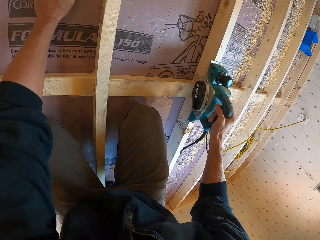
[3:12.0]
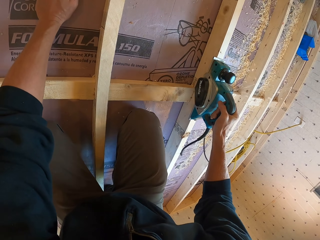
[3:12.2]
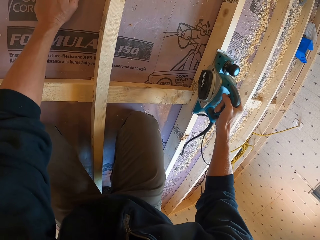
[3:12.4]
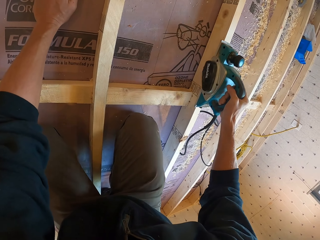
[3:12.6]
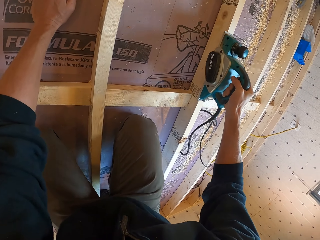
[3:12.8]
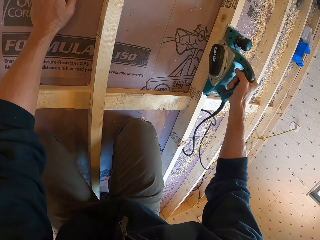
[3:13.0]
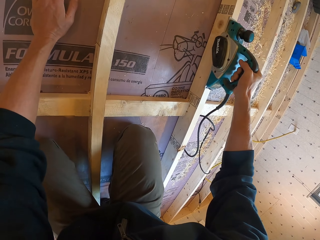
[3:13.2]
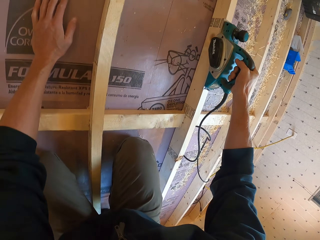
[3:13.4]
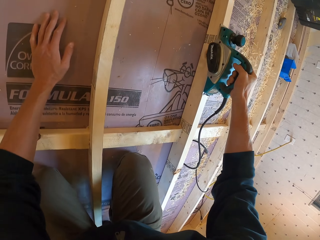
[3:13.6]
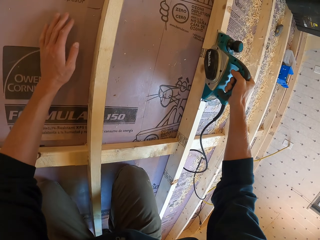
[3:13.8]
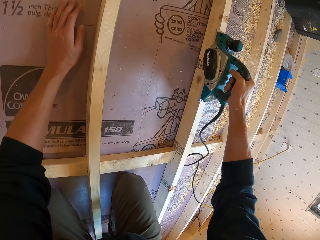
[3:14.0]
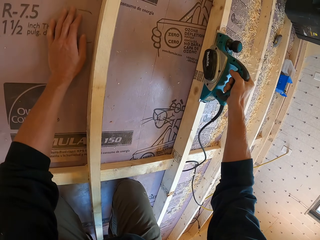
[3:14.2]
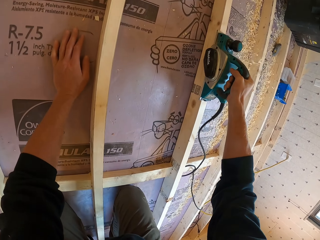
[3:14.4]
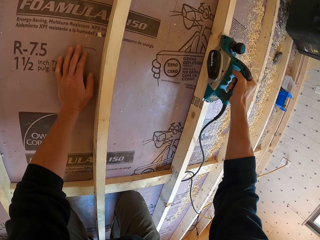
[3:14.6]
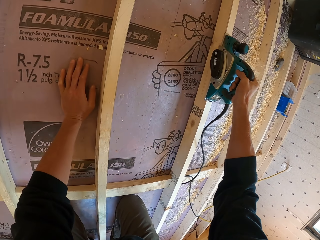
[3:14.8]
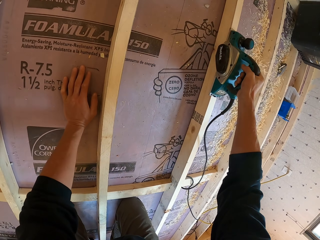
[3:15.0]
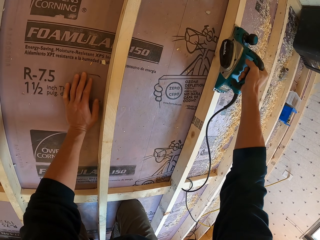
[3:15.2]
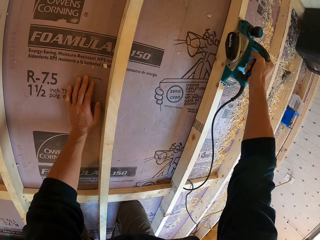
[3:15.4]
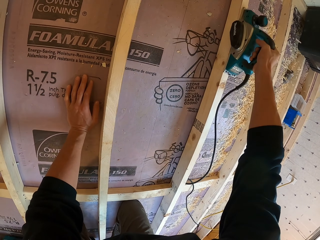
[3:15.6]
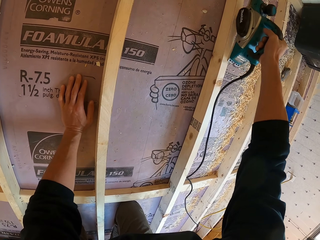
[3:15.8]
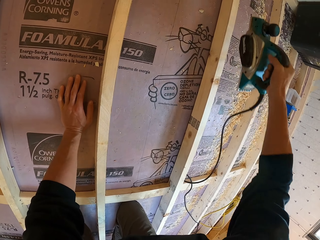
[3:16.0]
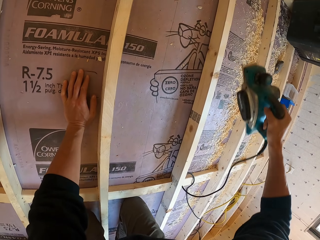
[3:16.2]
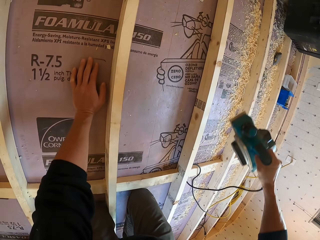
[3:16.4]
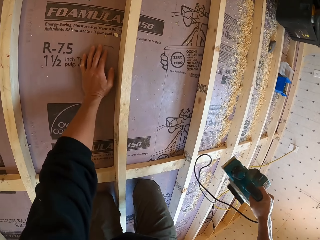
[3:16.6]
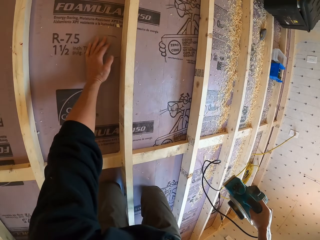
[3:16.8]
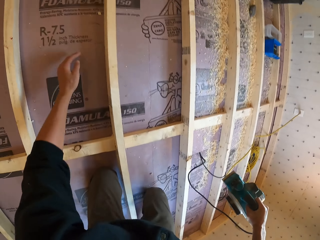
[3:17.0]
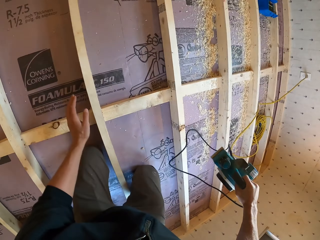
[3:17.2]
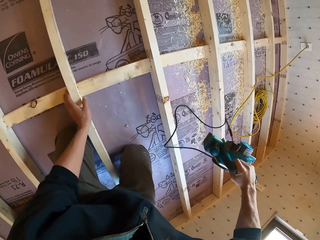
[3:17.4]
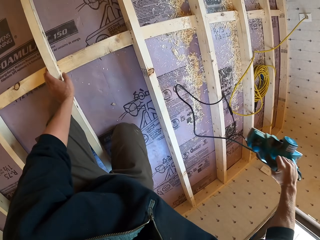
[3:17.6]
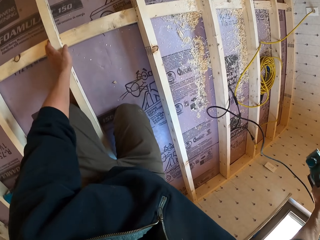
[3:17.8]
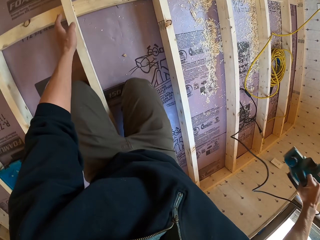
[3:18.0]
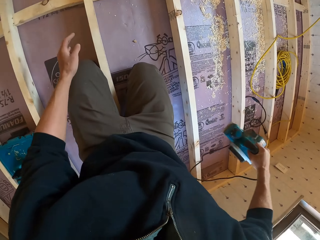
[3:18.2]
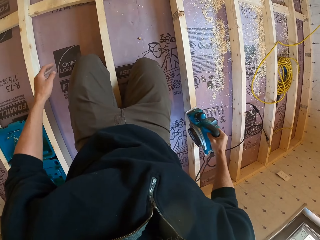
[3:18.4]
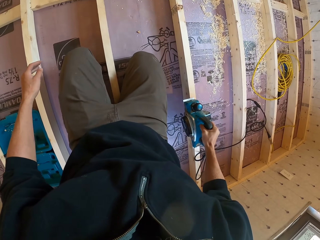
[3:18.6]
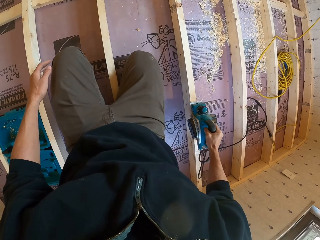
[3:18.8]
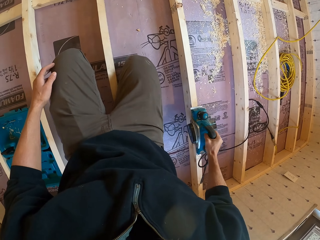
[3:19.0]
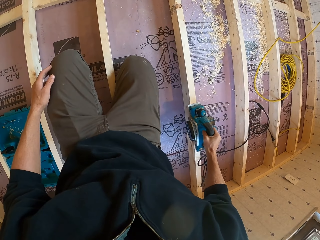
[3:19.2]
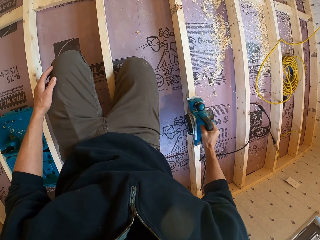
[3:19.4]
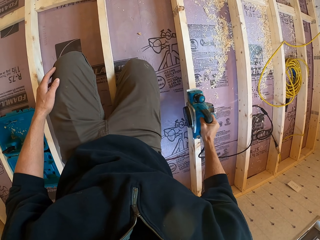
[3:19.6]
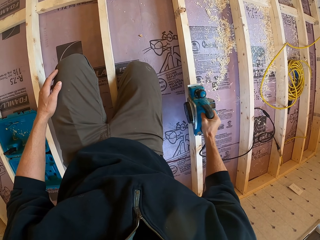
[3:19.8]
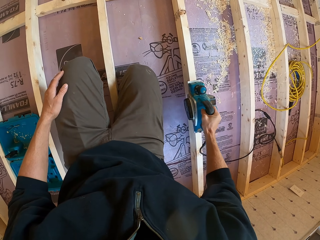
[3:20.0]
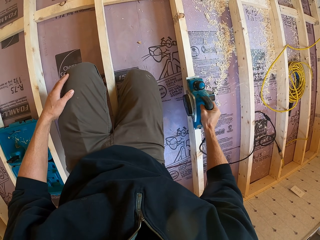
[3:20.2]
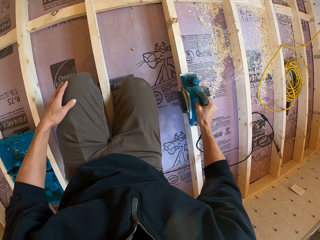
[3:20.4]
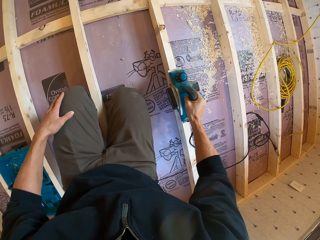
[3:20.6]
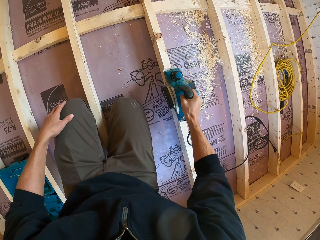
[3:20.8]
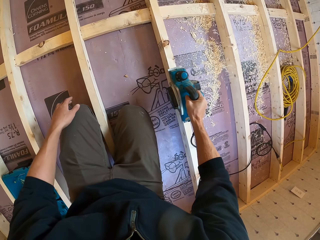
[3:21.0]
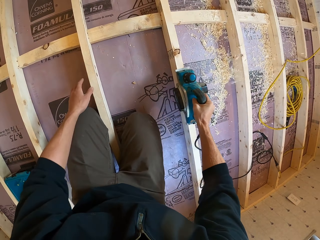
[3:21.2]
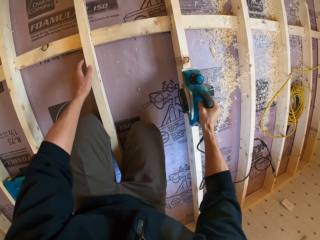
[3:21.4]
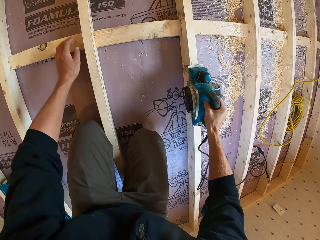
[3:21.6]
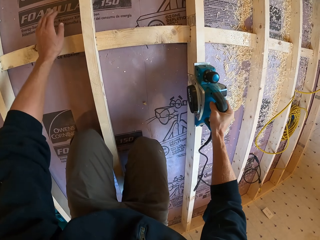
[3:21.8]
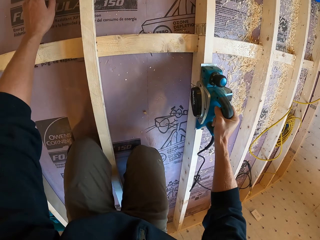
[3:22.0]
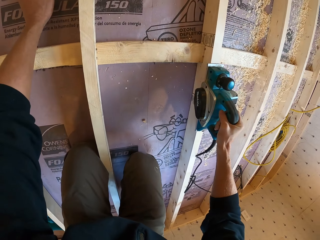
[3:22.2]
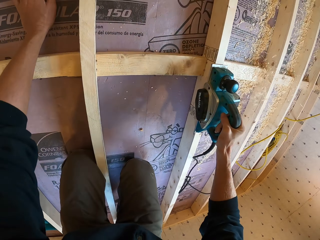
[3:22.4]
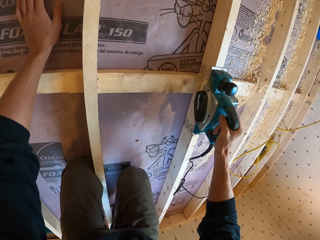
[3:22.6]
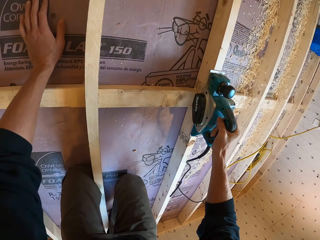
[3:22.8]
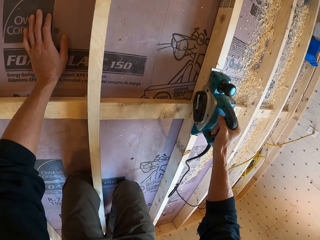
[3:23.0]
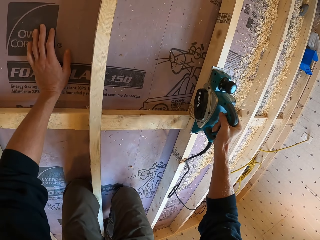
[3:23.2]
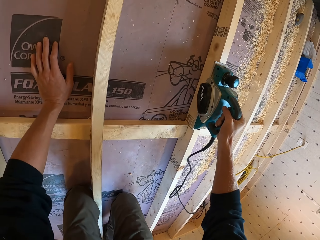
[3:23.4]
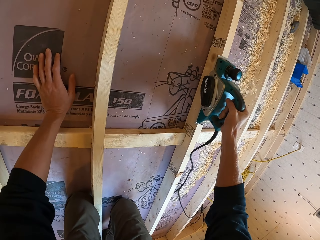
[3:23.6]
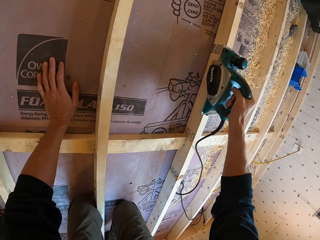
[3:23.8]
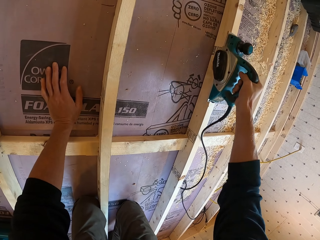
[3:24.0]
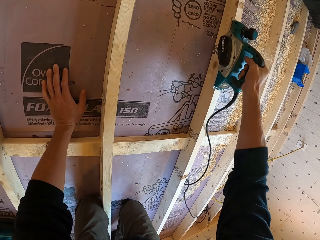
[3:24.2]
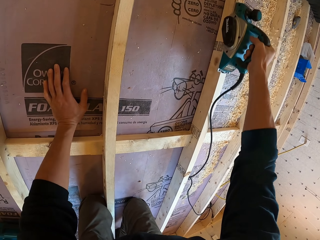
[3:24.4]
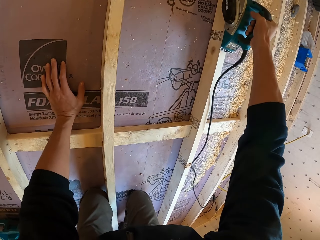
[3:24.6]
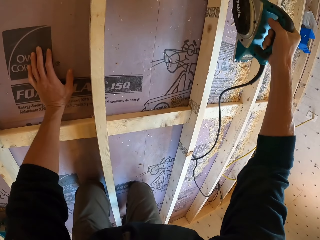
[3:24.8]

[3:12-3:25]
The camera wearer places a hand on the floor. They hold the wooden foundation. They smoothen the wood with an electric planer. They place a hand on the floor. They smoothen the wood with the electric planer.

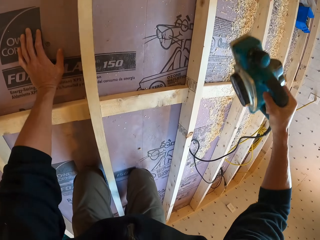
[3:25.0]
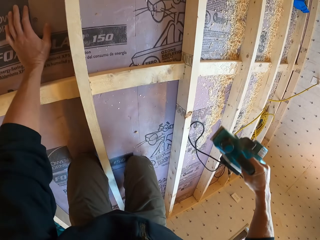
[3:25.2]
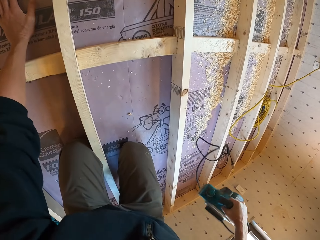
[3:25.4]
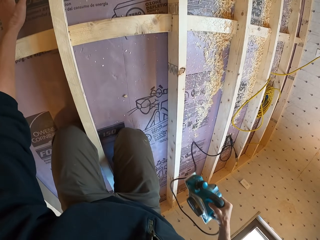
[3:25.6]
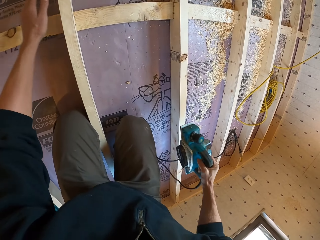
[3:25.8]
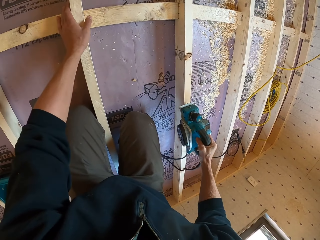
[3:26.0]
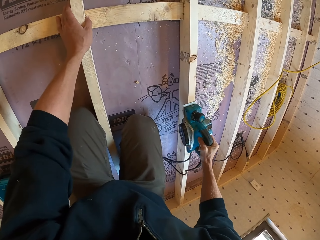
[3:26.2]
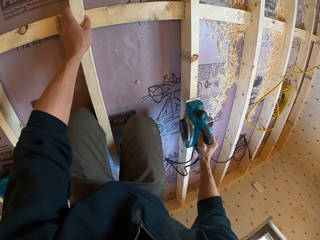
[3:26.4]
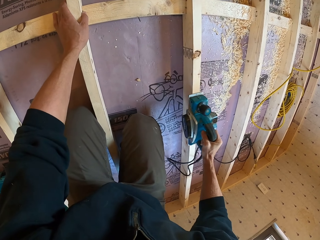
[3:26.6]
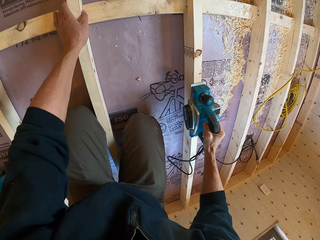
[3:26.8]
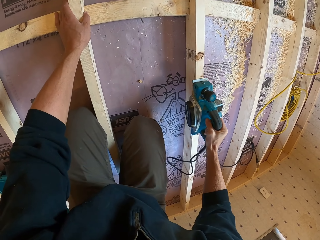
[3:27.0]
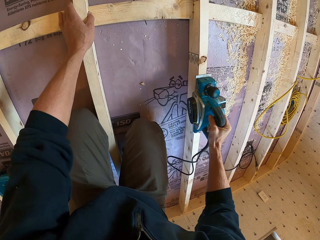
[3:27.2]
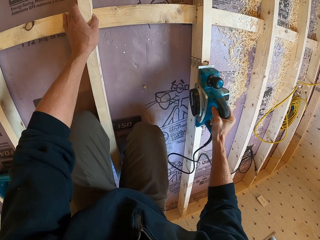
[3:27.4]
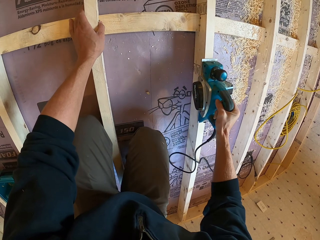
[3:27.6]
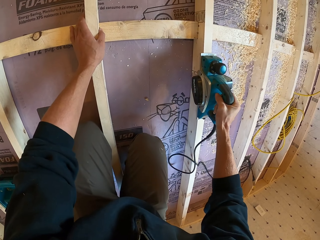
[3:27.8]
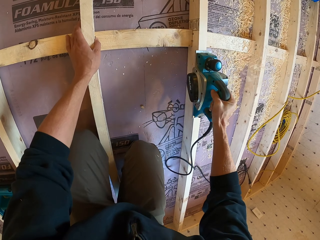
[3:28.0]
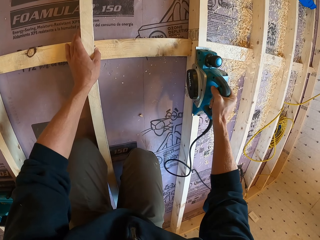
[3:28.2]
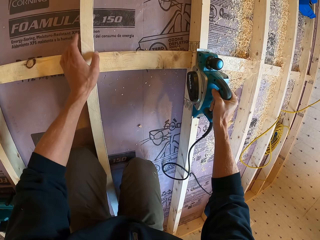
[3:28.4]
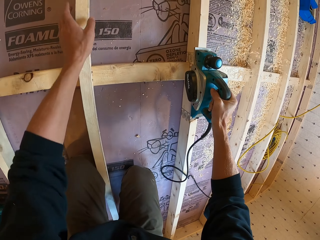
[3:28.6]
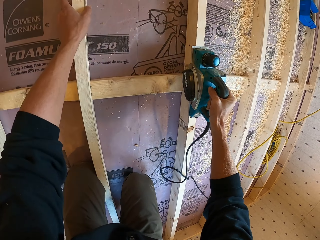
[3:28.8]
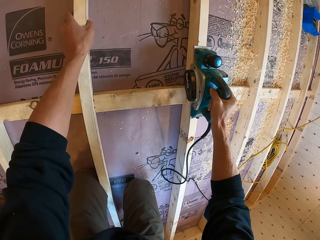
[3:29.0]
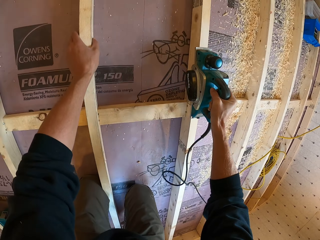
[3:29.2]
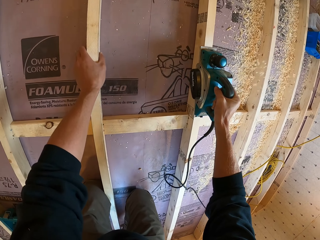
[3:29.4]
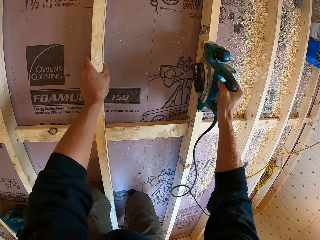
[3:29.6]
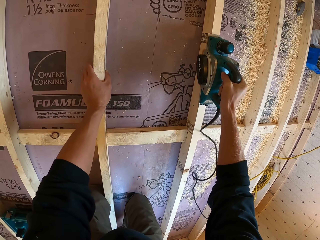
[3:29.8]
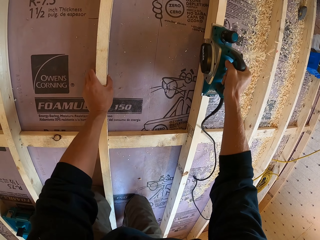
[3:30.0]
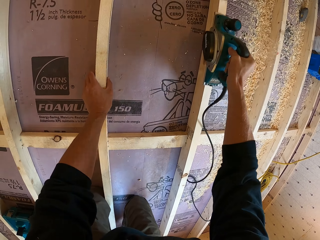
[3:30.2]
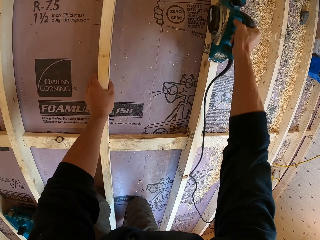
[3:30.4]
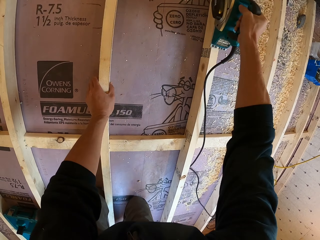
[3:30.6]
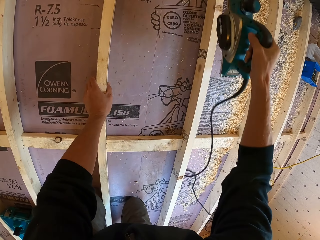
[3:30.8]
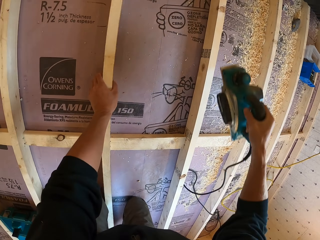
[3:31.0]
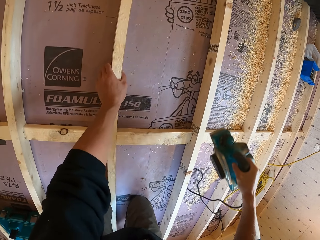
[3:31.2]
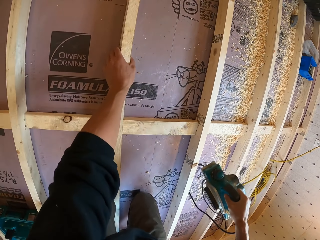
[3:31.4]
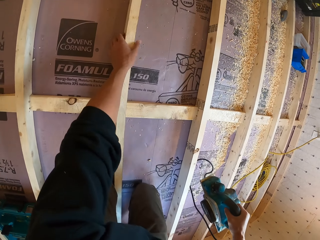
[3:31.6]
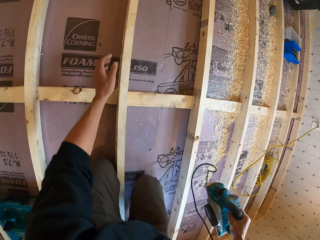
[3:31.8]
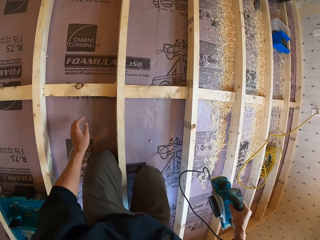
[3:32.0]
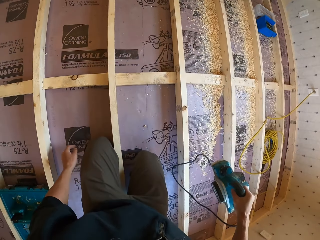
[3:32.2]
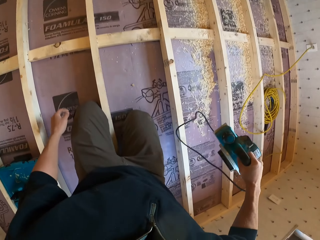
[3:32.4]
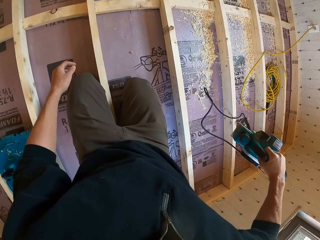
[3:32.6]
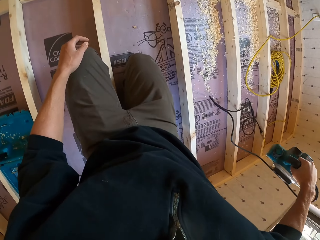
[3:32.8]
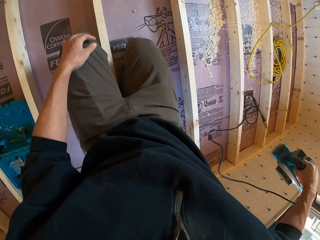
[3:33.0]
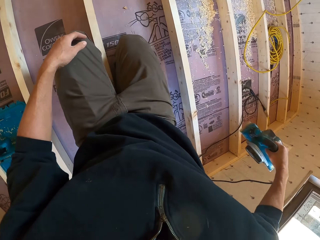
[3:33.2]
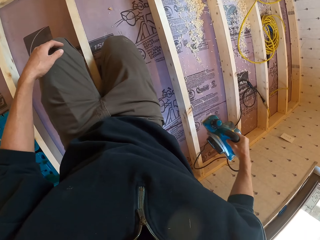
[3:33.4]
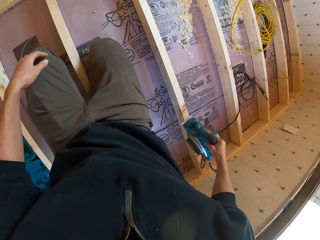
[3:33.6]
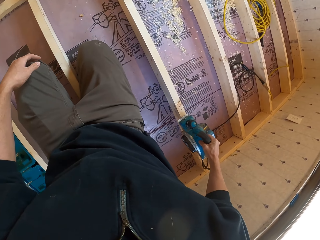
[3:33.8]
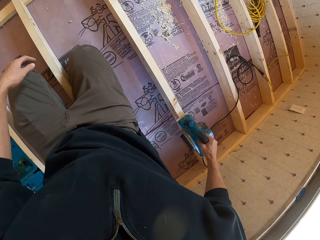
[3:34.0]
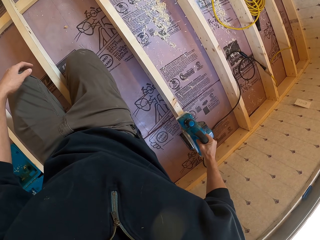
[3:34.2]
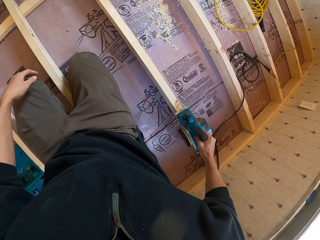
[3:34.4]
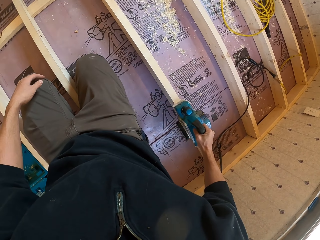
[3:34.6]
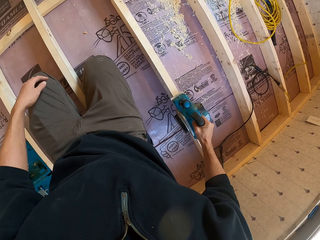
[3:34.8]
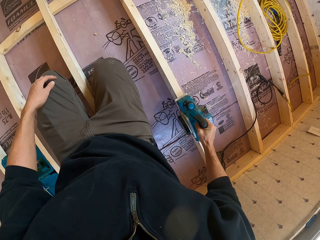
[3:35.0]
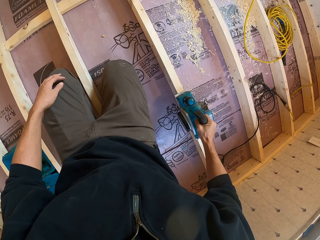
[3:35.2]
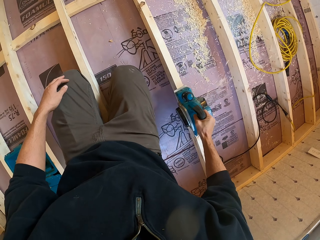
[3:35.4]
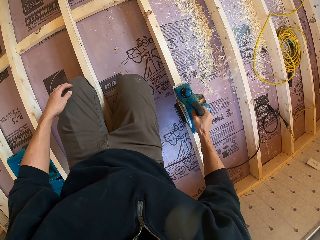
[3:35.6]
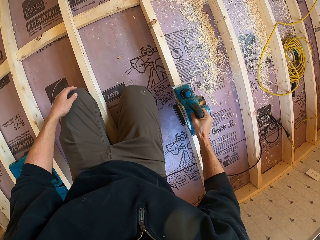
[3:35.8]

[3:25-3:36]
The camera wearer lifts up the electric planer. They smoothen the wood with the electric planer. They lift up the electric planer. They smoothen the wood with the electric planer.
